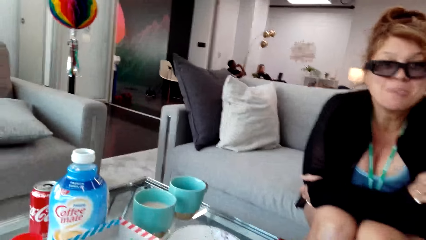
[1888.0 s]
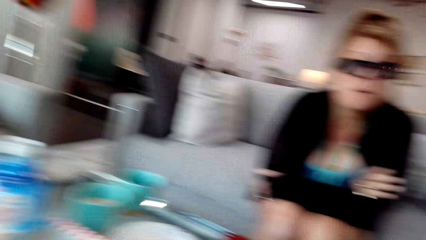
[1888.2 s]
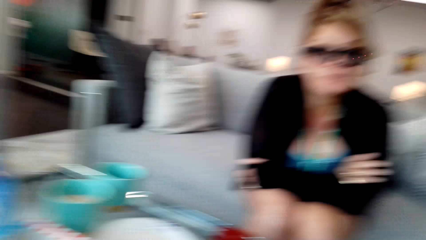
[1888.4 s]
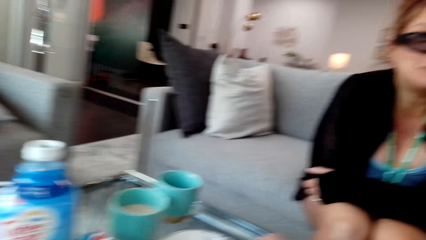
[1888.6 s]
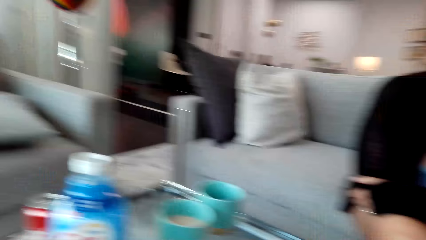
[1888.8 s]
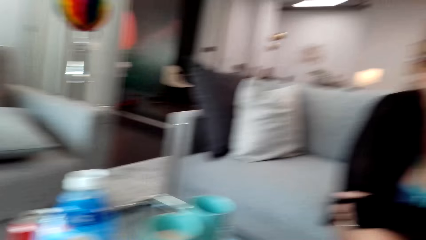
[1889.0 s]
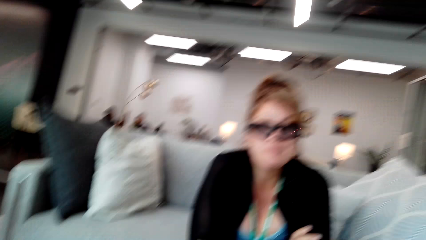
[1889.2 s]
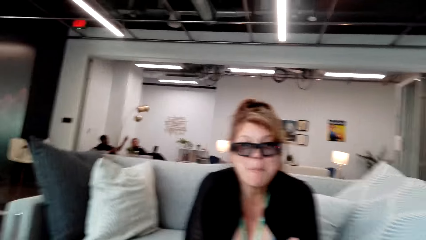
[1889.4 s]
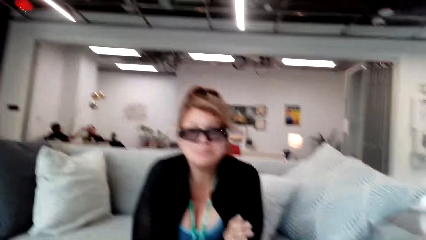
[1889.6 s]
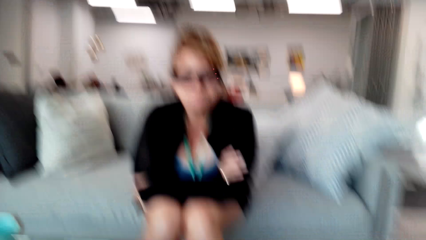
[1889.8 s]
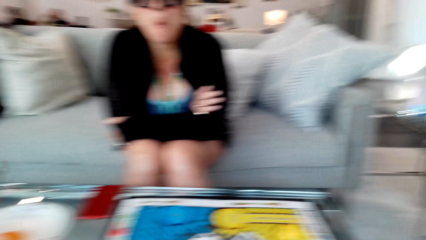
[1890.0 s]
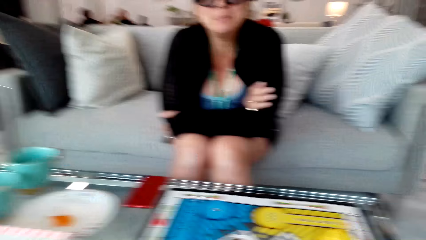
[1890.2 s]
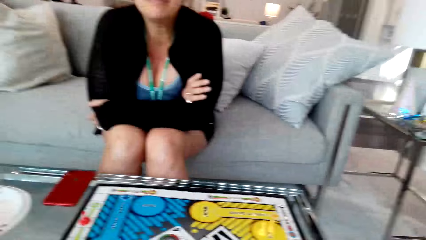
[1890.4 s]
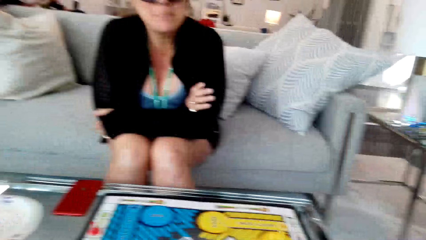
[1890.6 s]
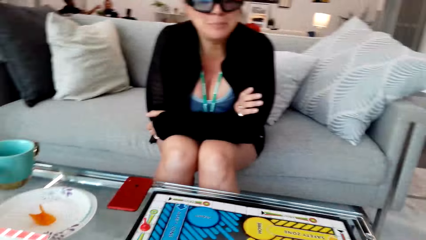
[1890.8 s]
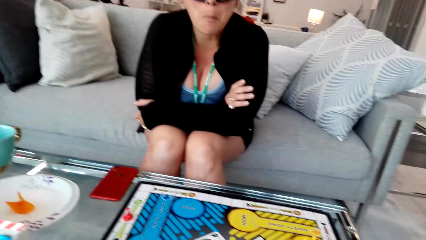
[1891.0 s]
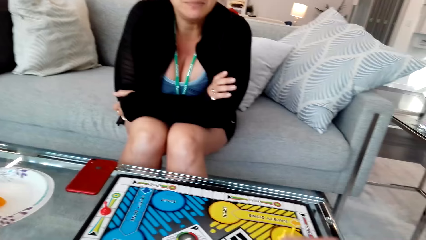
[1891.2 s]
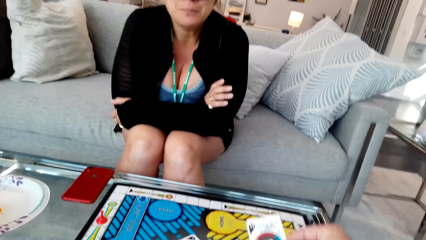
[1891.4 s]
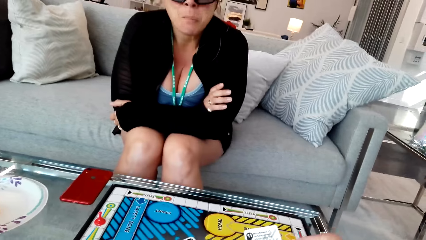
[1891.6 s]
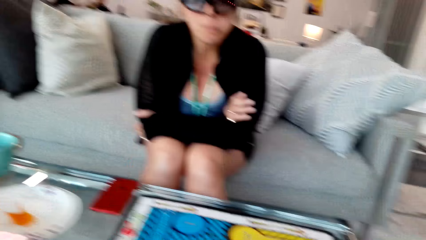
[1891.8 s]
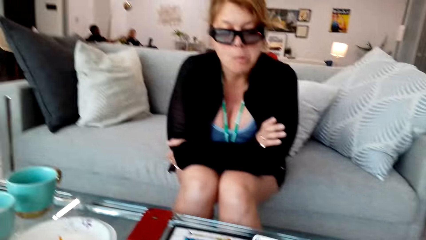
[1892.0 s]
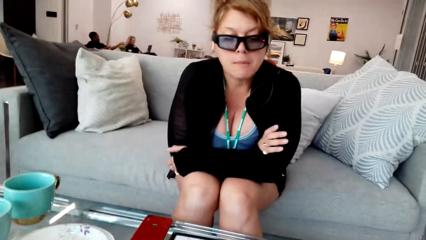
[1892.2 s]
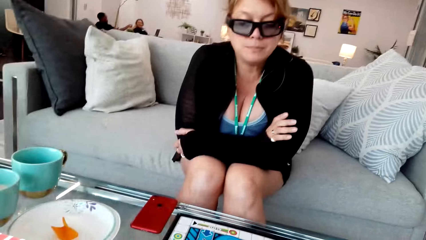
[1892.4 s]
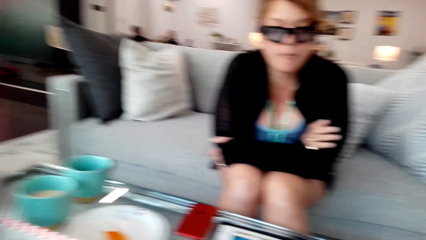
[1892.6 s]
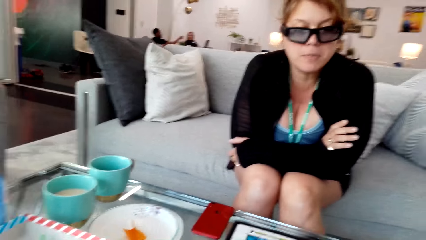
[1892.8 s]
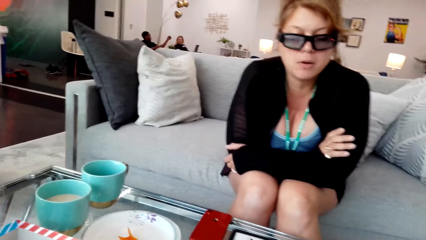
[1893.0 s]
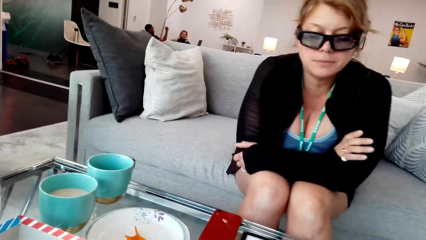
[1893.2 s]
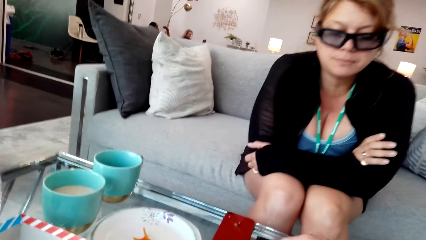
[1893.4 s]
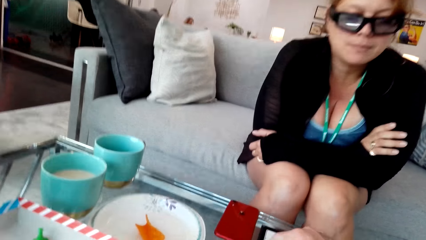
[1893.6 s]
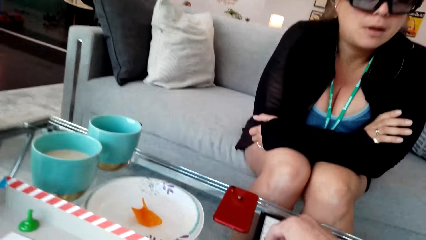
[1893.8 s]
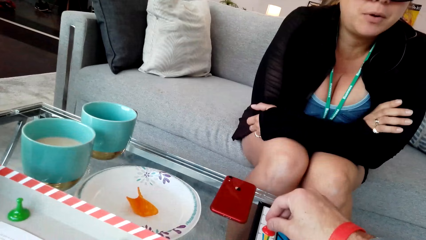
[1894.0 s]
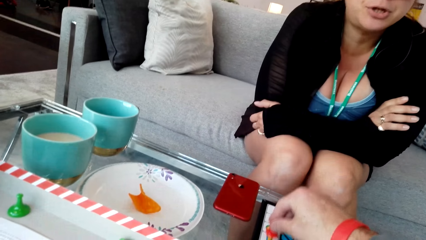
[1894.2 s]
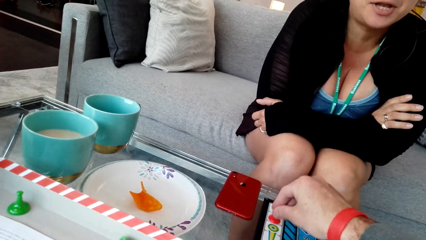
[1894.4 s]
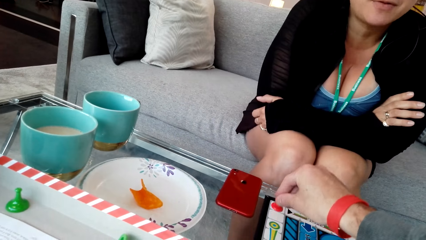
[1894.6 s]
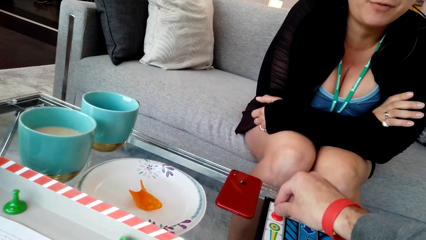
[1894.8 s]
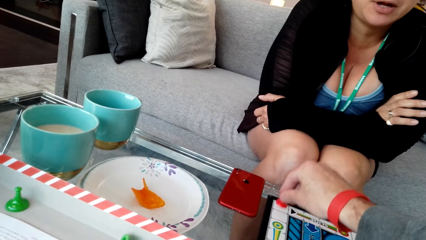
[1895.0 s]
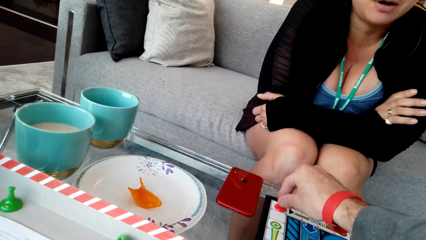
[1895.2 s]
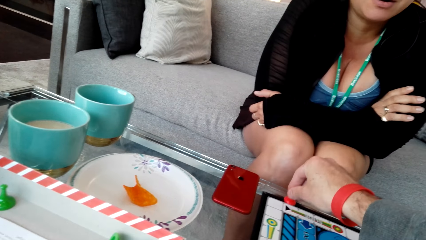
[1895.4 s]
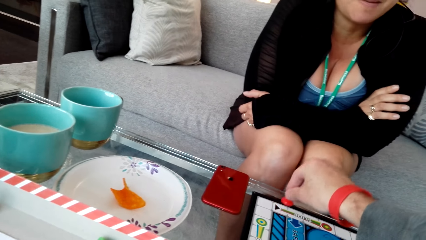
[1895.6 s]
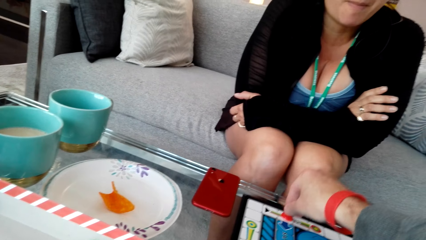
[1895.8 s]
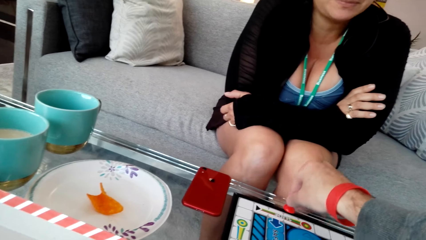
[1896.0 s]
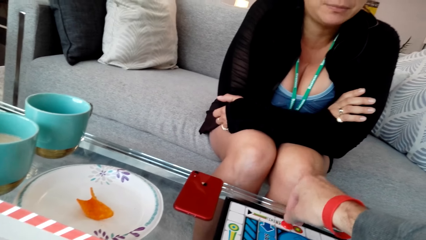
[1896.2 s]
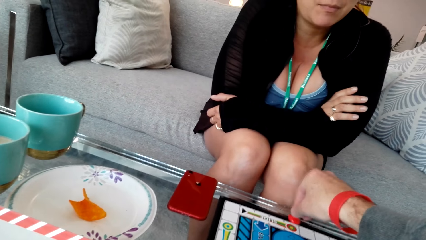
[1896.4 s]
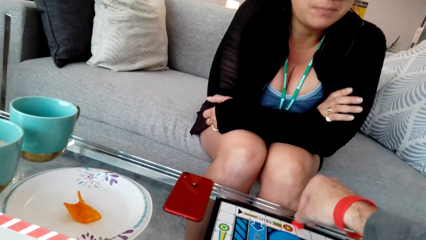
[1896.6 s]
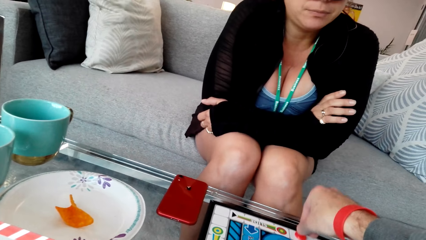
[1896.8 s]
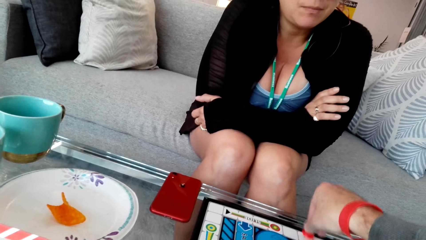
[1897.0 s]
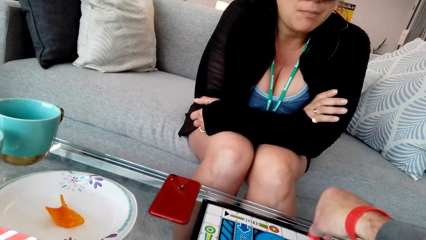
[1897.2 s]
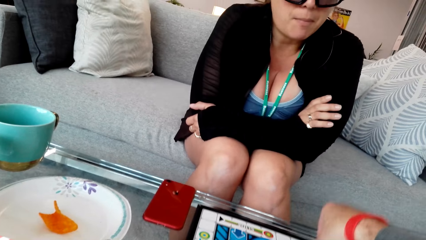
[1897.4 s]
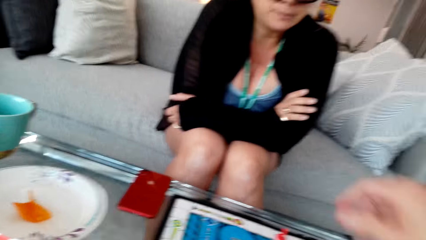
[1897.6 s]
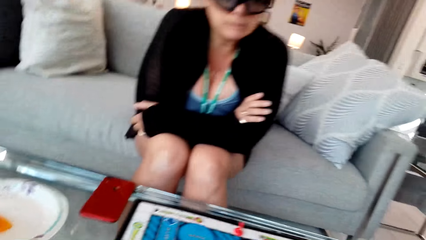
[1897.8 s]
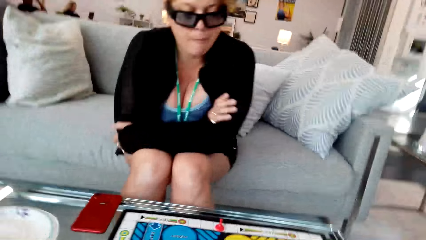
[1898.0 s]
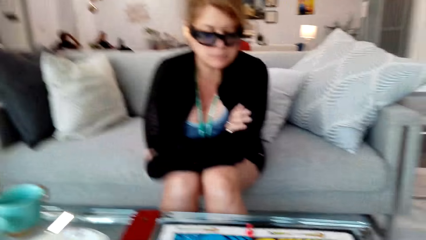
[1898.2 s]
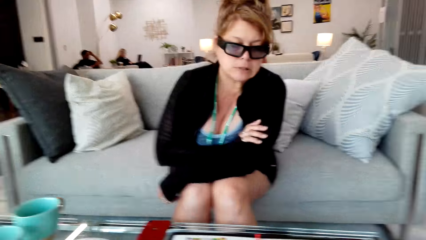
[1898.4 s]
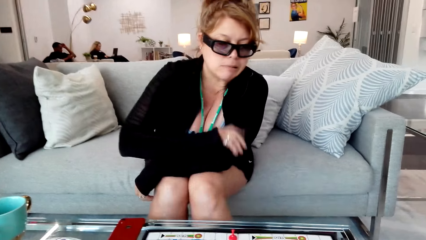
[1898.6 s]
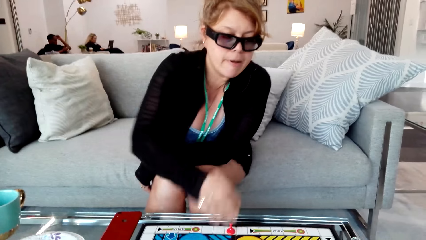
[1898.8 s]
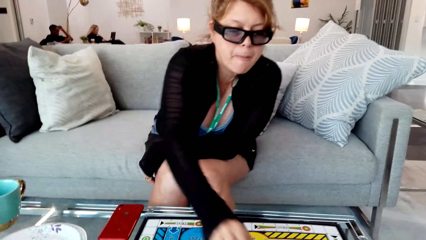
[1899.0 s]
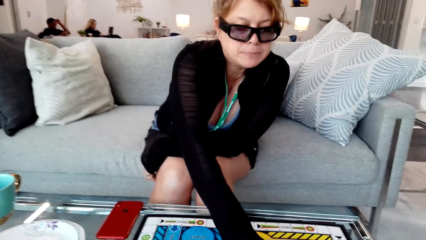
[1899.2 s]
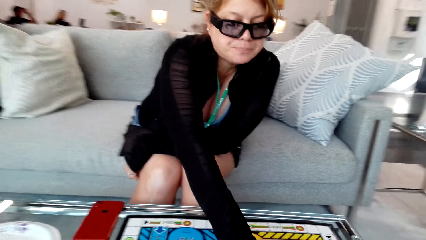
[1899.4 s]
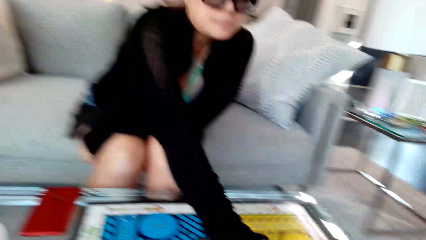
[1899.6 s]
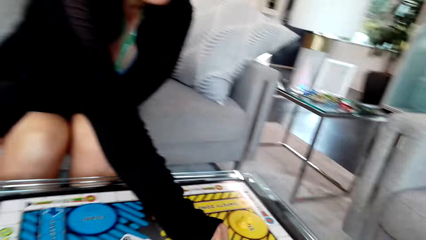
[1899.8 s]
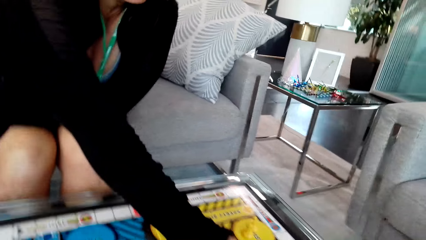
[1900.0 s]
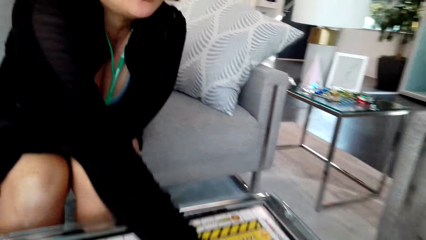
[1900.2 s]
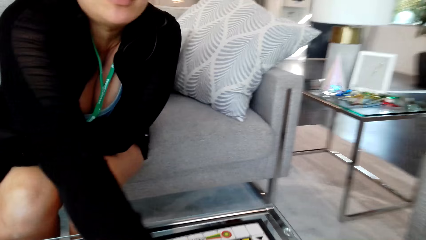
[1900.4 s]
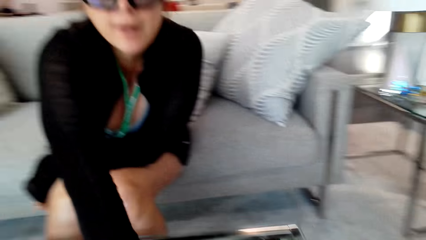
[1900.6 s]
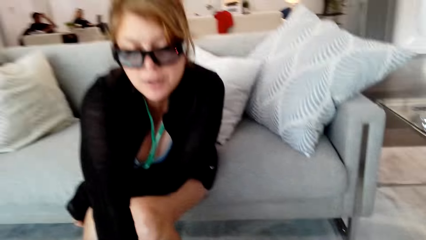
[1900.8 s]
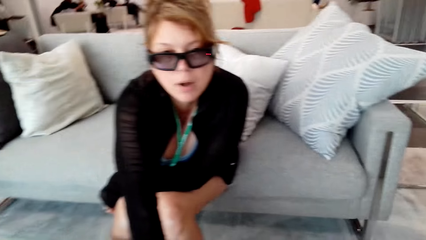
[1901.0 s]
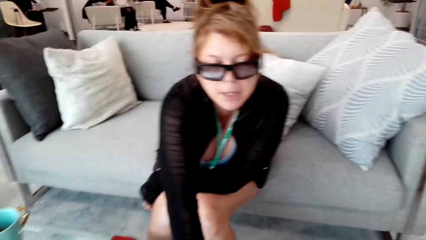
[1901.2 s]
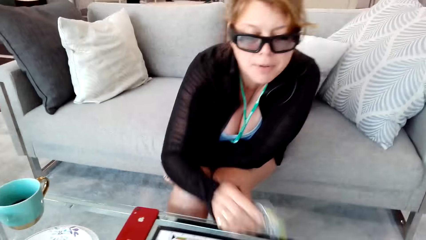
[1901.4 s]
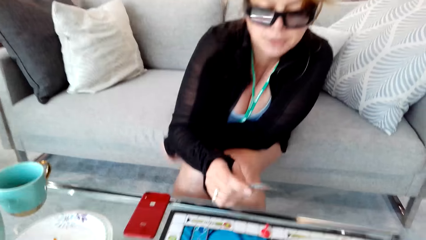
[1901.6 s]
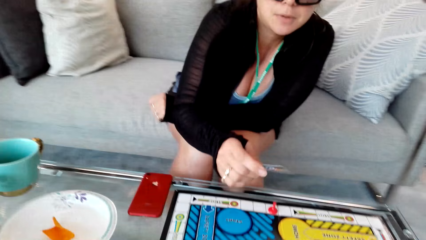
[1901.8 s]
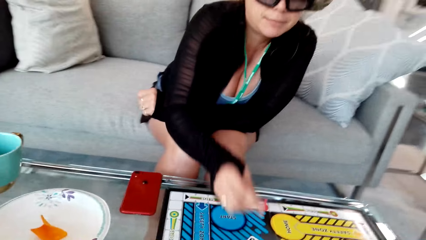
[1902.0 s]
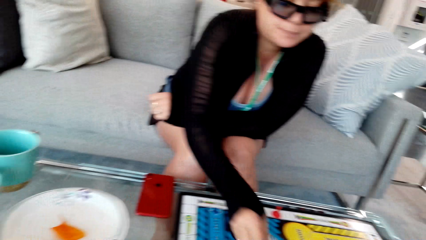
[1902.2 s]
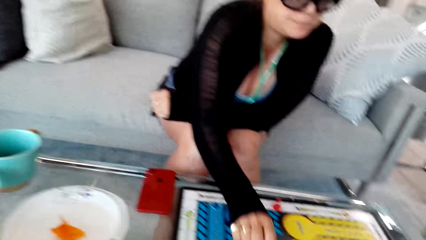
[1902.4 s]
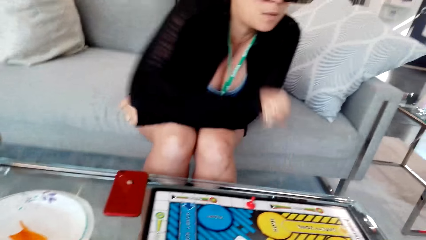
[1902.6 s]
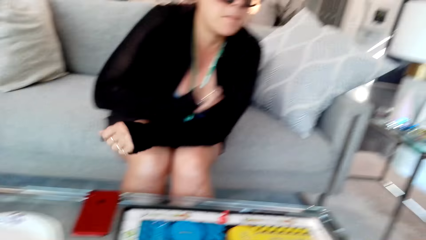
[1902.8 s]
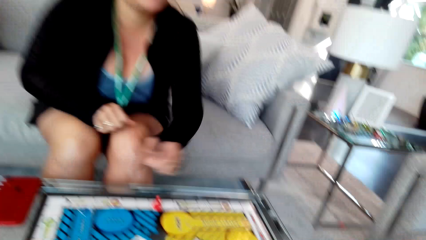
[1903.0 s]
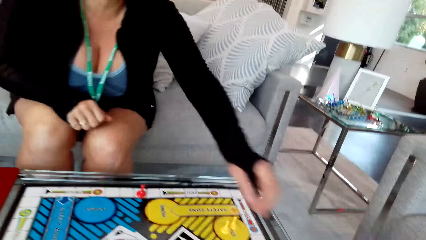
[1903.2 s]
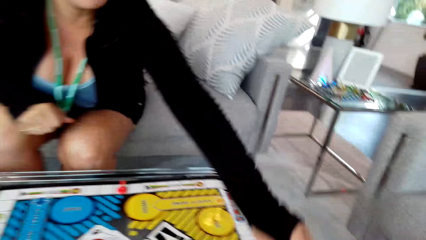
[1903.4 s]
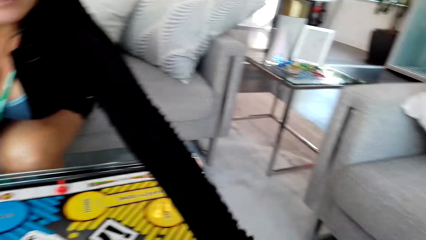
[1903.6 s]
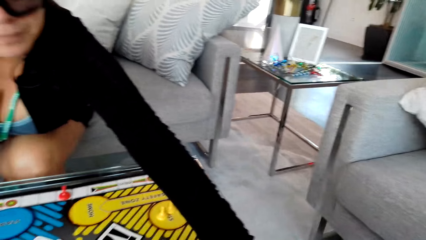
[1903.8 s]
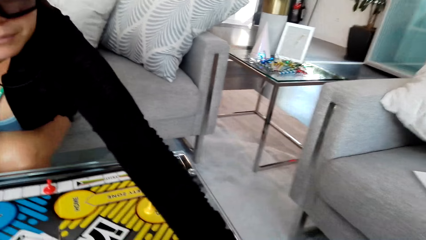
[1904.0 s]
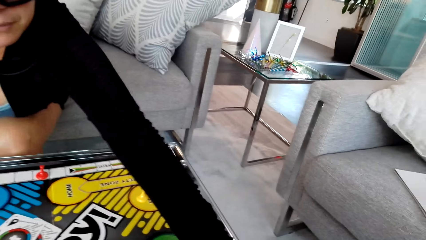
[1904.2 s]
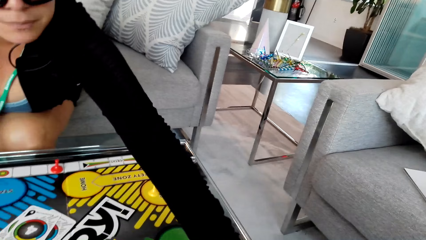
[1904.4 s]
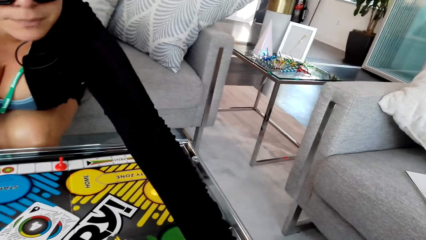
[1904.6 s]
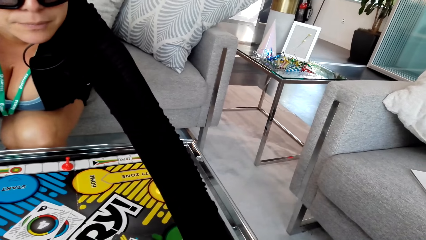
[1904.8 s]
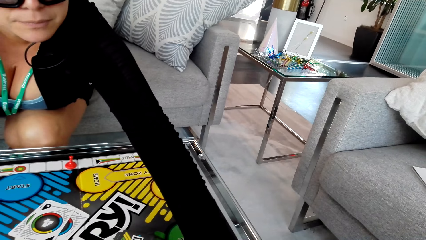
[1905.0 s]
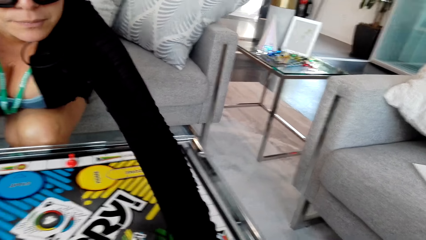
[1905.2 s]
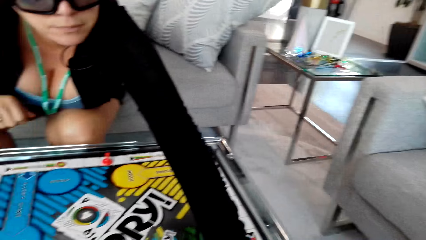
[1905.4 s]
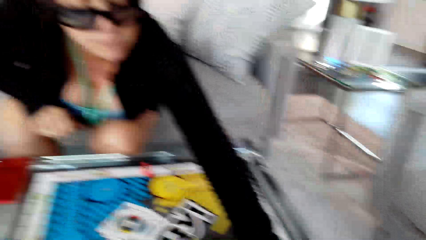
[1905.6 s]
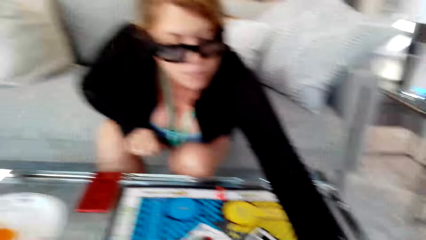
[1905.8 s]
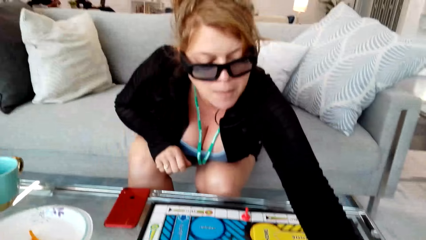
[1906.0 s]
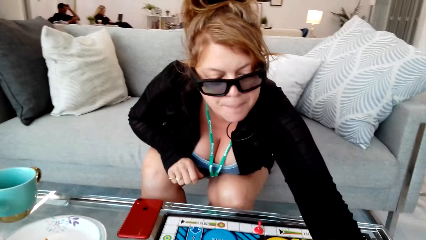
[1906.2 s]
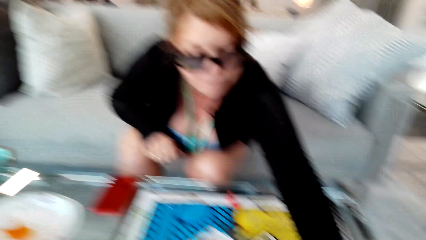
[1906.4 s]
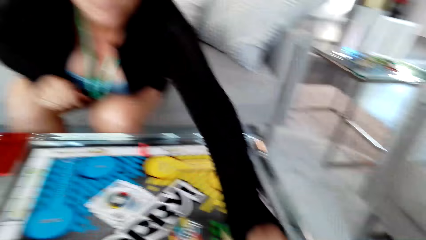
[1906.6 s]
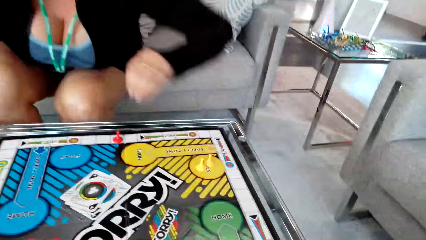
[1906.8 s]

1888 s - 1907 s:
The camera wearer picks the card. The woman plays the game with the camera wearer. The camera wearer moves the clip. The woman picks the card. The woman puts the card down. The woman moves the clip. The woman moves a pawn on the board.
